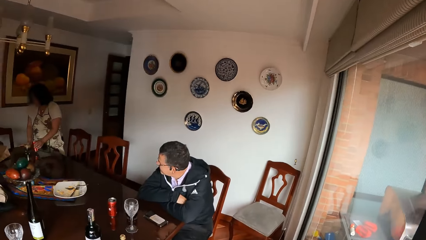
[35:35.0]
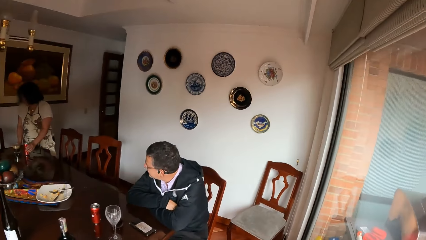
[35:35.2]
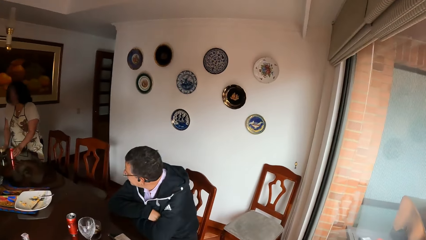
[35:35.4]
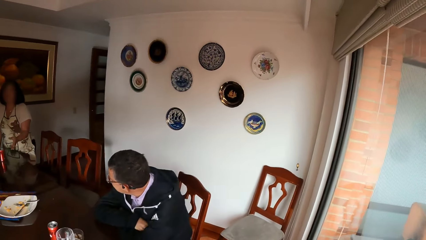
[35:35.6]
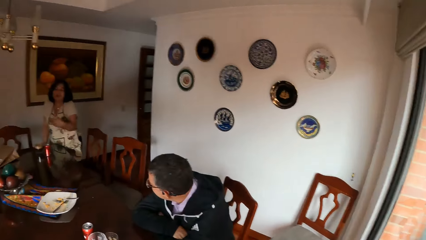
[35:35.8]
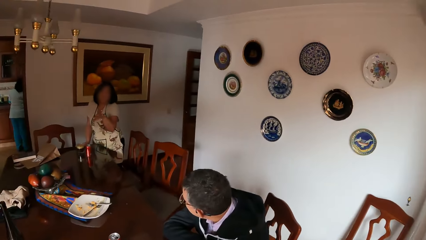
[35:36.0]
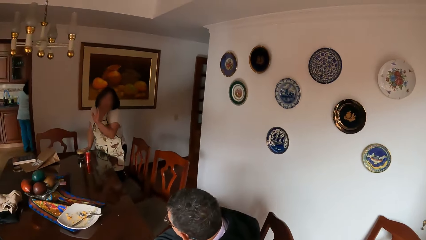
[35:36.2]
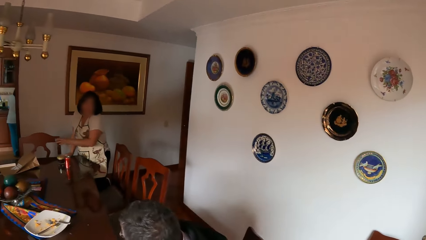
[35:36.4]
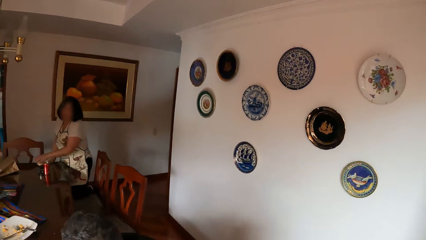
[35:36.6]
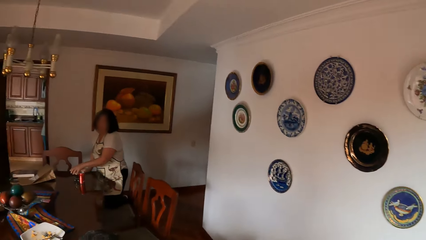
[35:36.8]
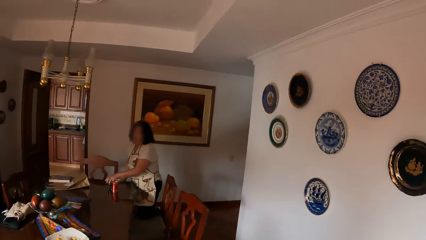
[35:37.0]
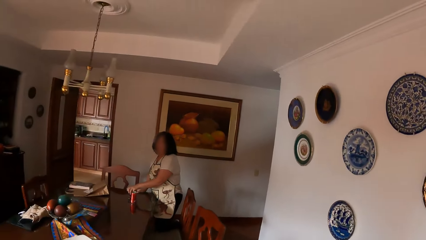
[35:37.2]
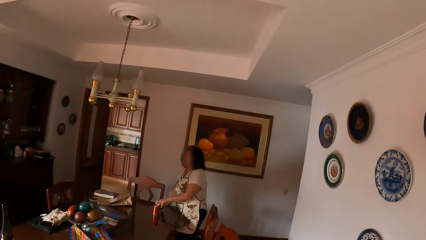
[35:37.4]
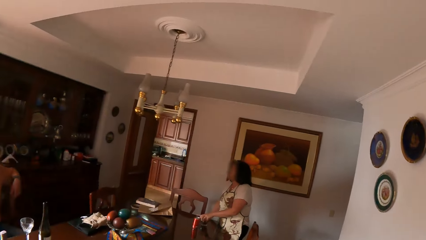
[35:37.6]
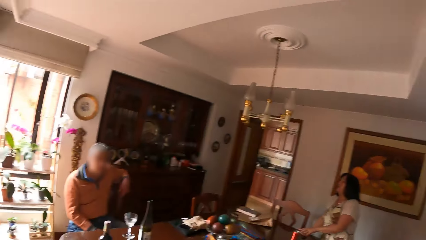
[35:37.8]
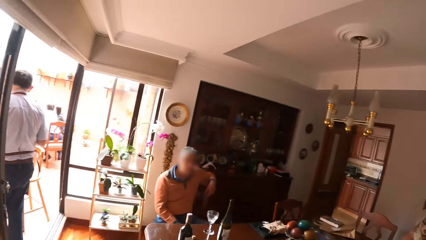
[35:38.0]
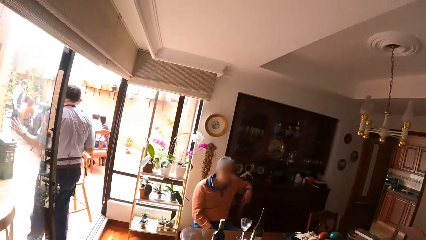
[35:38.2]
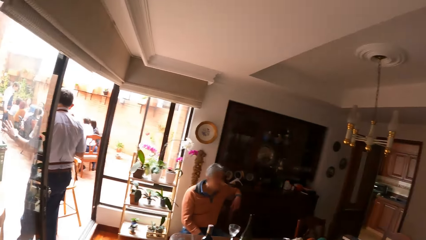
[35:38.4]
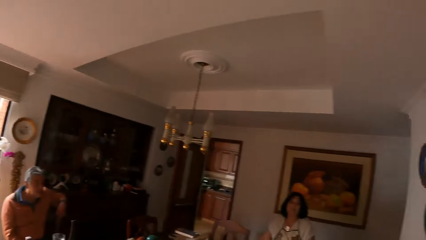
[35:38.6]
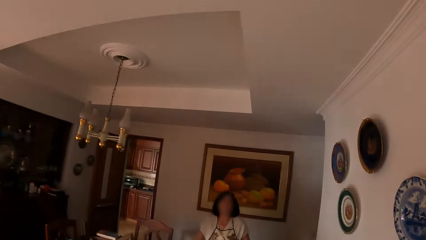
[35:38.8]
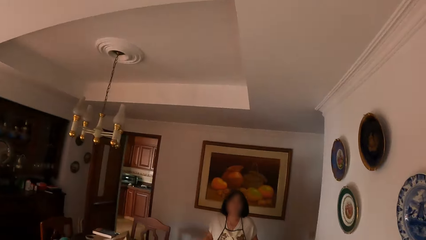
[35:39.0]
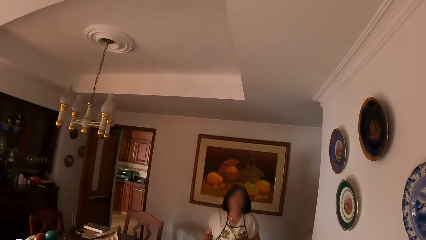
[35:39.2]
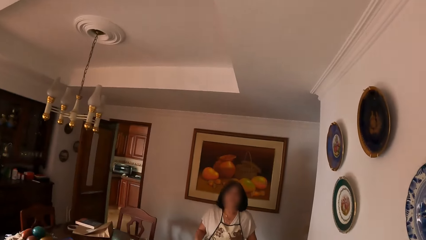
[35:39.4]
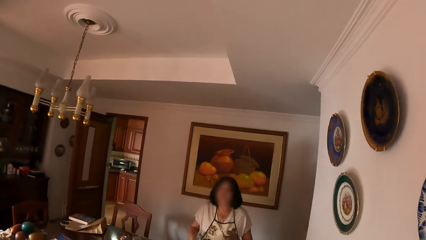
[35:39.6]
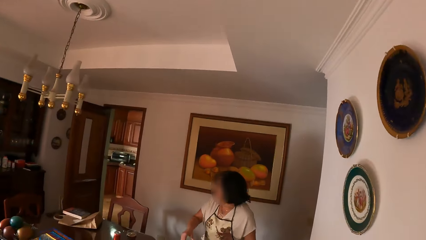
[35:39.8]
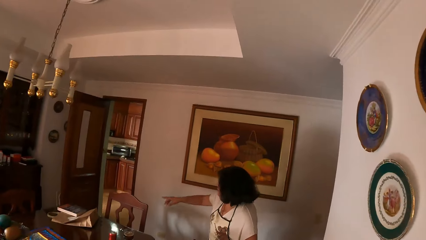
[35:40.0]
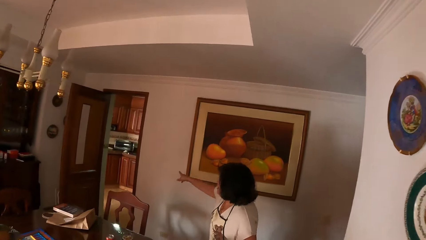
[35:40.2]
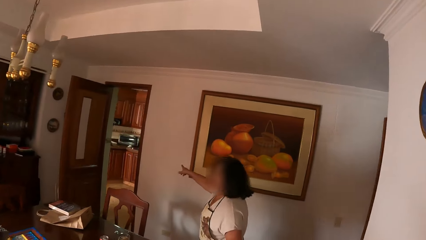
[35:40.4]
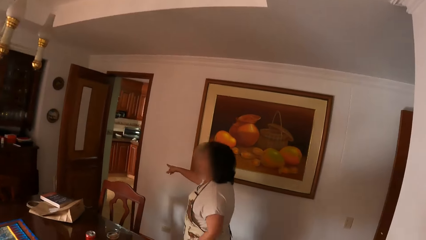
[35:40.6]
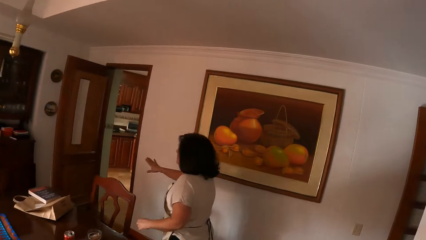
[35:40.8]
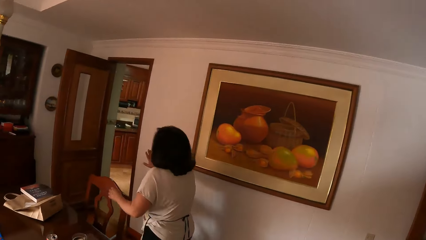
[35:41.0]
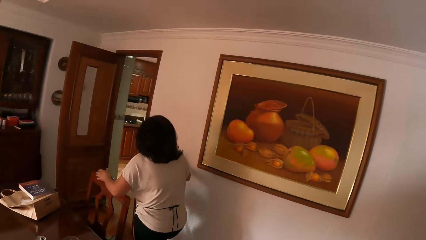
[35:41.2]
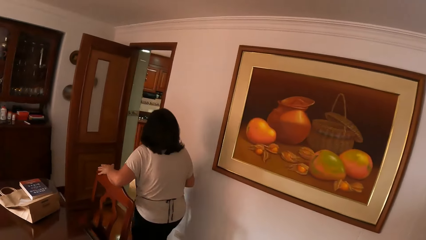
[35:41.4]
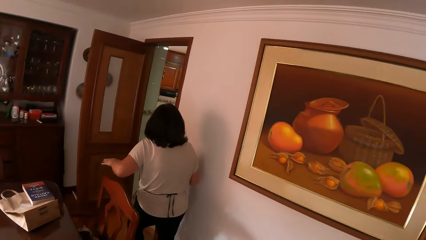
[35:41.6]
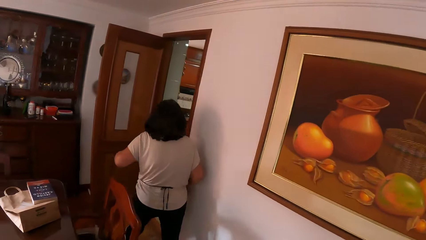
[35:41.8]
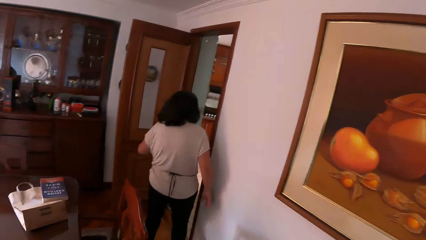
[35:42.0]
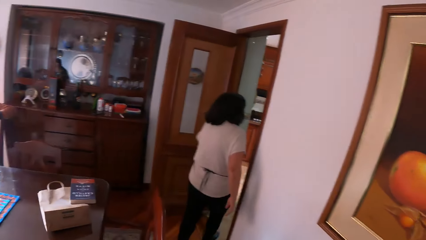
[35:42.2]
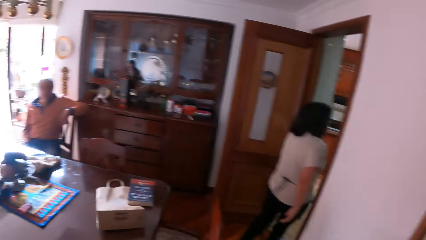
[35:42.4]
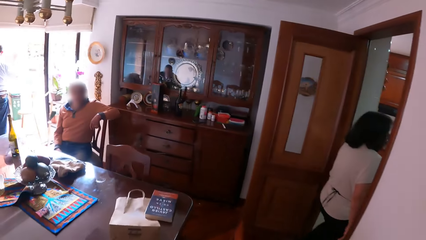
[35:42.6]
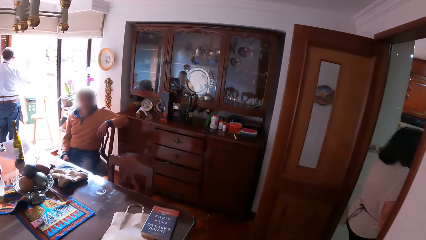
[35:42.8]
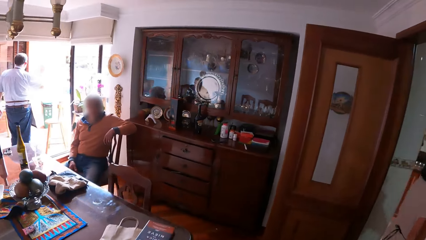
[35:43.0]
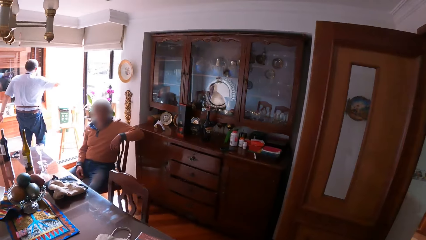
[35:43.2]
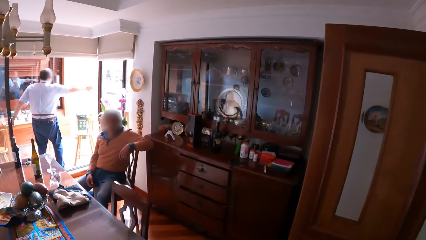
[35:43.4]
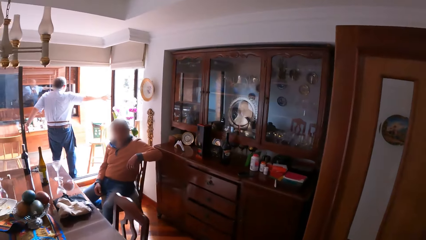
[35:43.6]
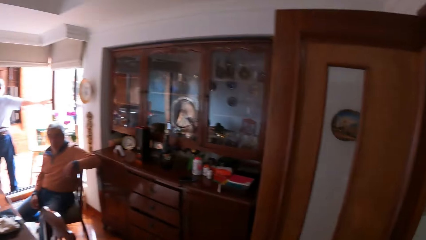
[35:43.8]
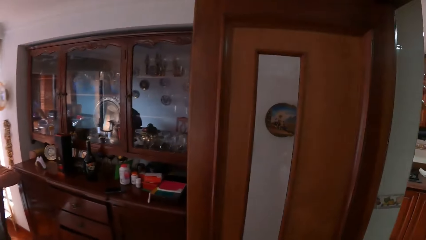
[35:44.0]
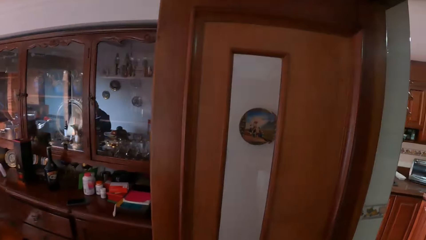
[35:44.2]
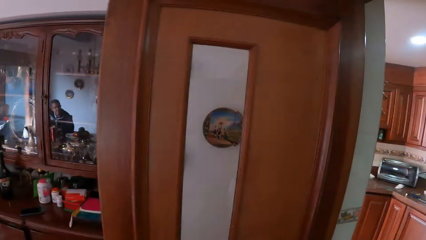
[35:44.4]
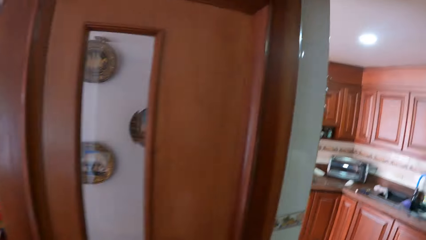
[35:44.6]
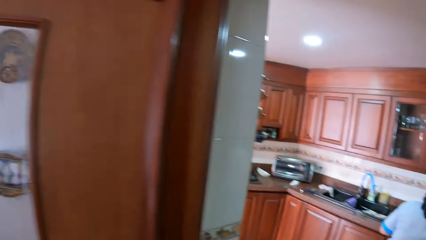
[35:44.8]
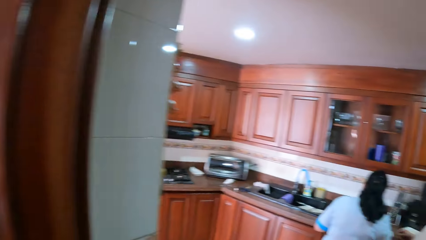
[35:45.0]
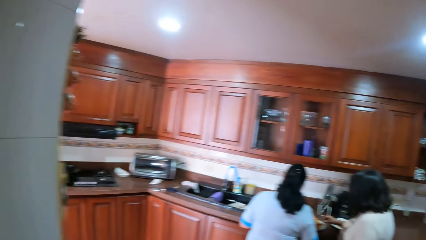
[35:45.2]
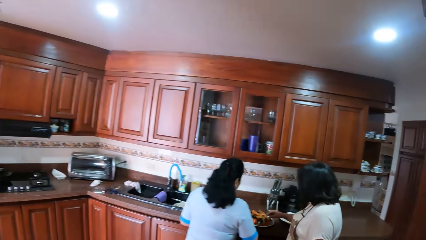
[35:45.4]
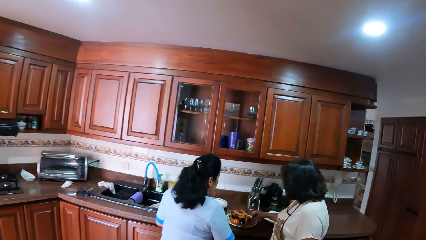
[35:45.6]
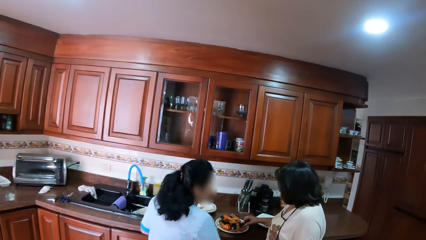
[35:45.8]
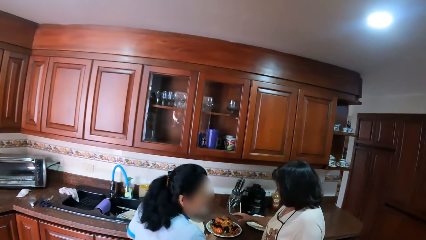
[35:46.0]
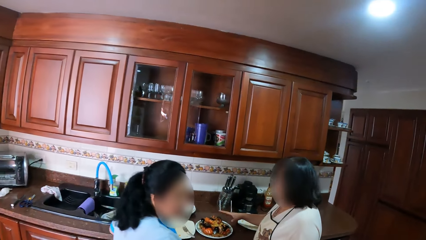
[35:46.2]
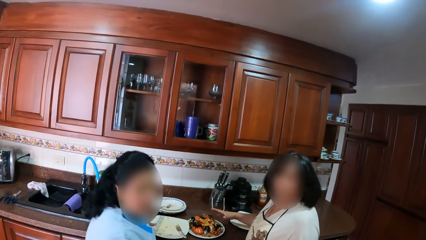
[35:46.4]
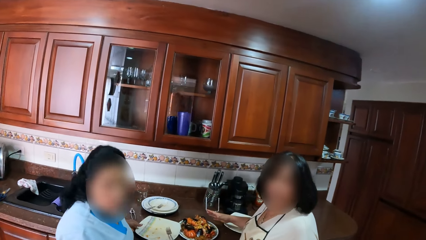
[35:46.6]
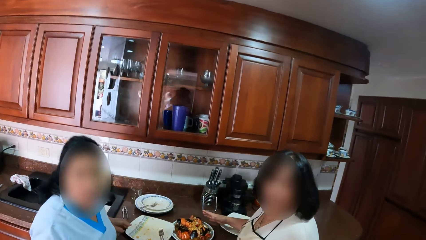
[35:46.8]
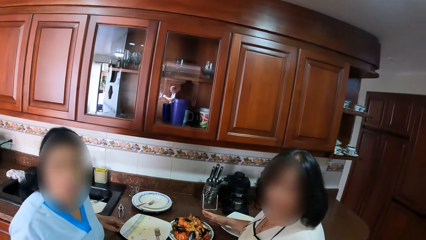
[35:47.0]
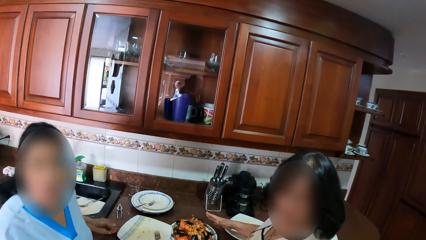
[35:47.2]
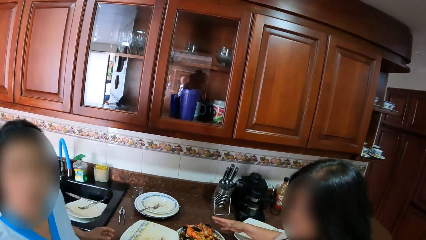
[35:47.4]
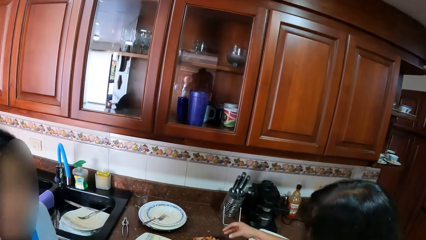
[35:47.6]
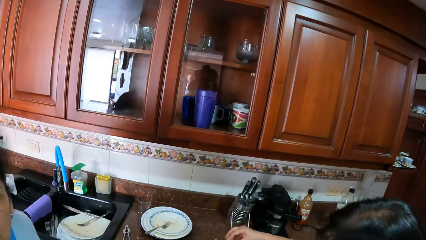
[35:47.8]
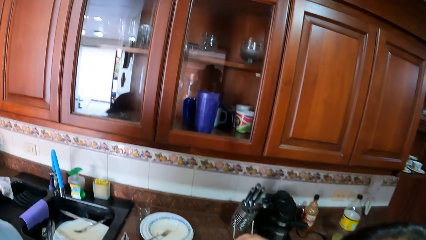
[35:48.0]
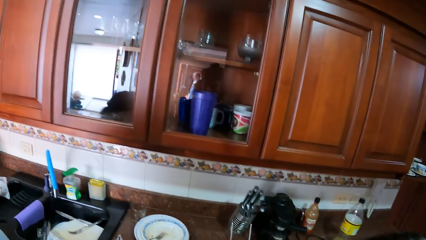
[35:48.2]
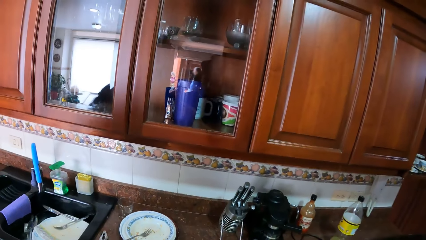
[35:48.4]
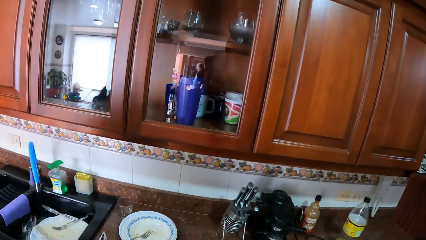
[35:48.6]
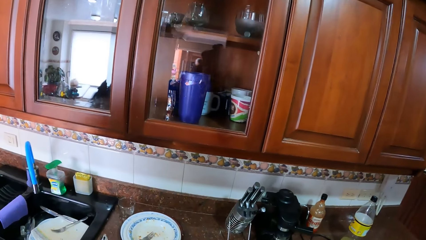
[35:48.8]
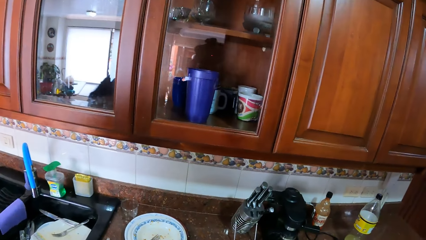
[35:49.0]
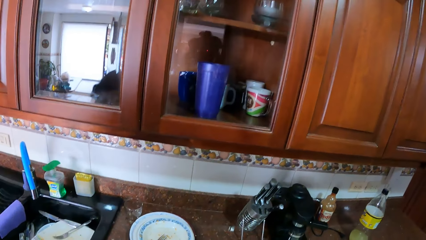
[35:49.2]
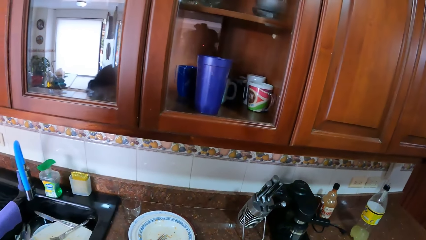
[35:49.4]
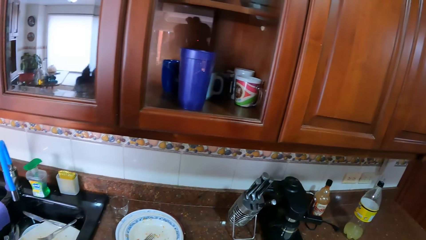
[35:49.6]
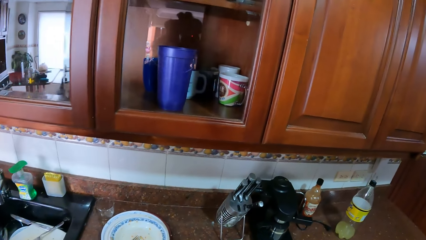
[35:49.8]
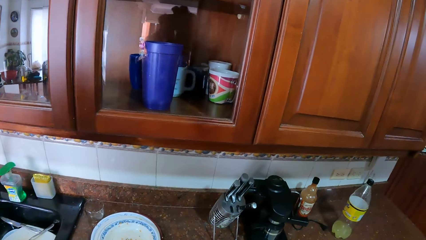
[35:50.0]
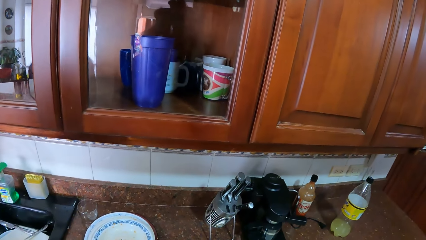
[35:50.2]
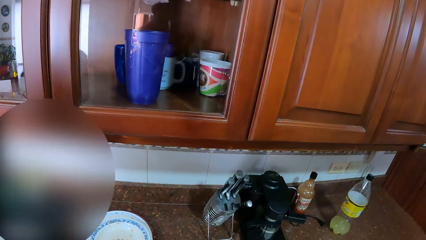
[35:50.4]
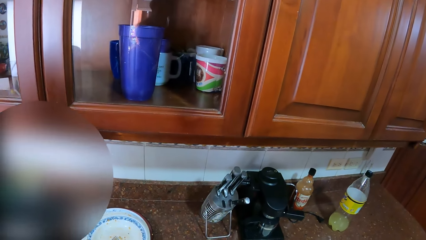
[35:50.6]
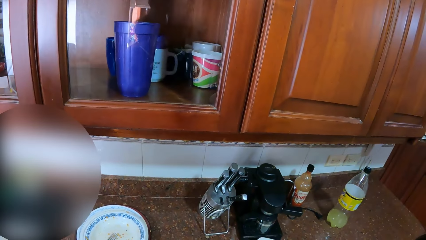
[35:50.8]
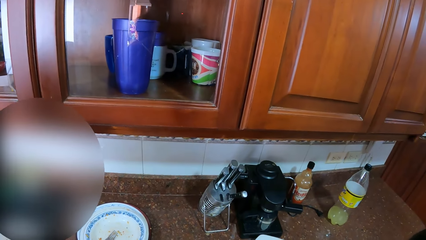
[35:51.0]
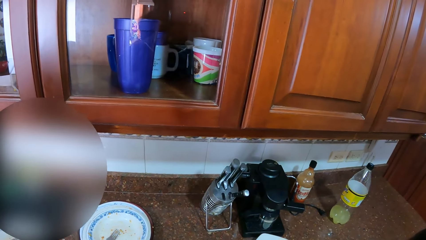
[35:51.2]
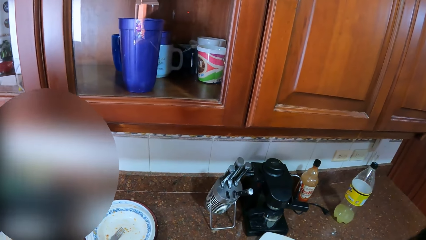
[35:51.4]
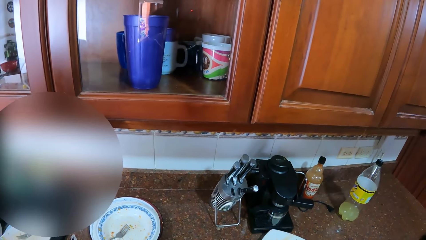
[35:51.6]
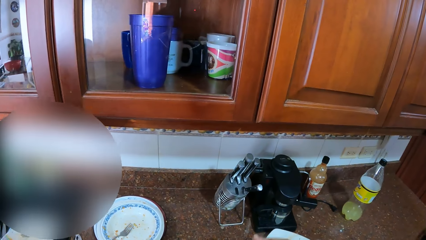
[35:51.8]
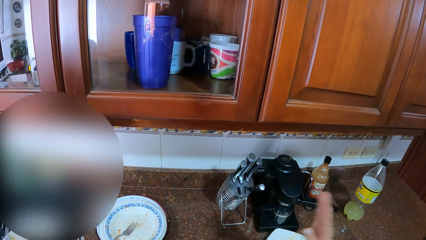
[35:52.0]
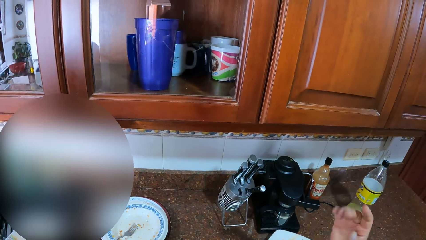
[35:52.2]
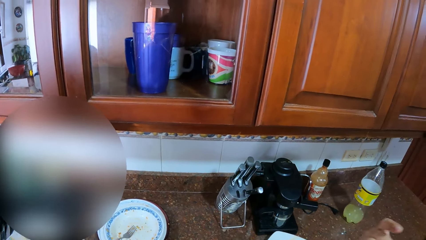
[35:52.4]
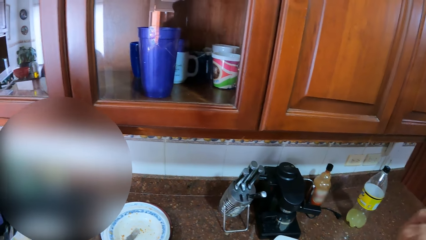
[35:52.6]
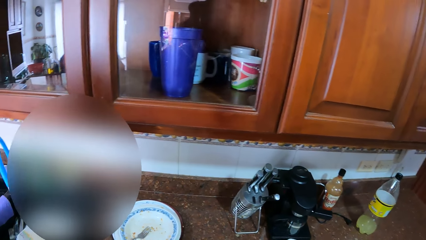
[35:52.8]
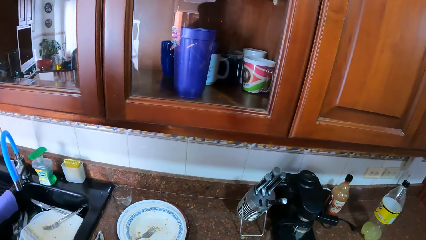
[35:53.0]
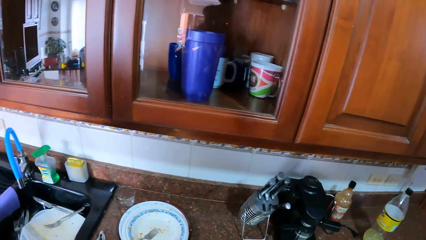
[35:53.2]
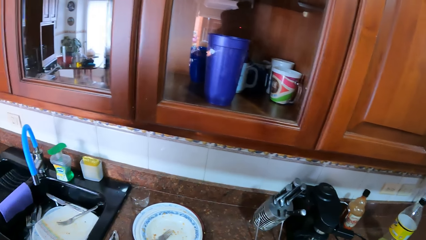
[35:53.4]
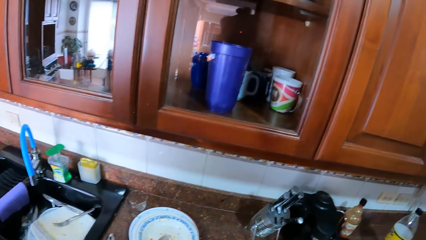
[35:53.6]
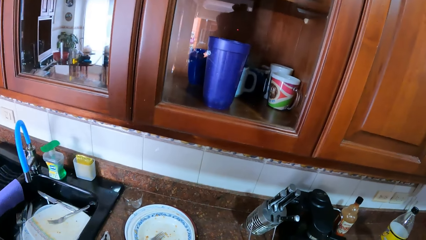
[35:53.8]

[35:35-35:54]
The camera wearer looks around. They converse with a woman. They walk around. They stand beside the counter.
